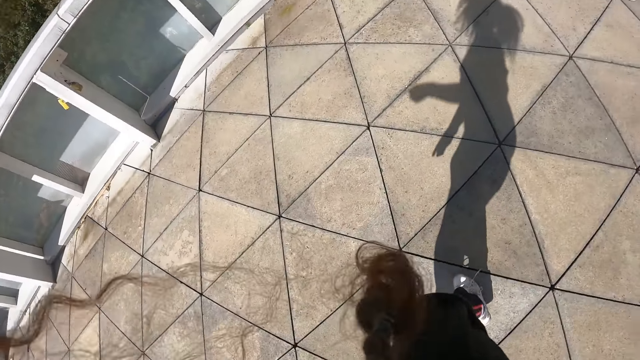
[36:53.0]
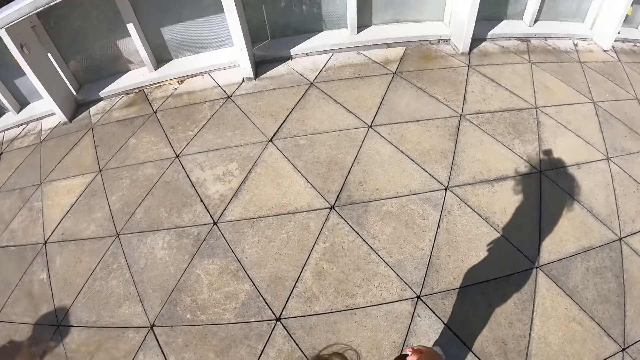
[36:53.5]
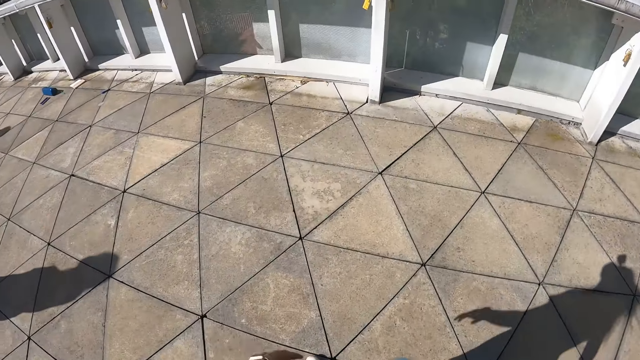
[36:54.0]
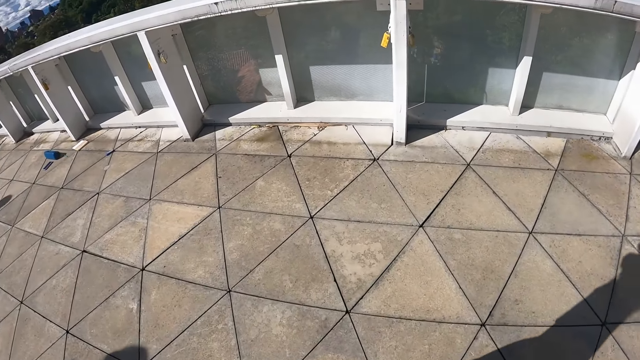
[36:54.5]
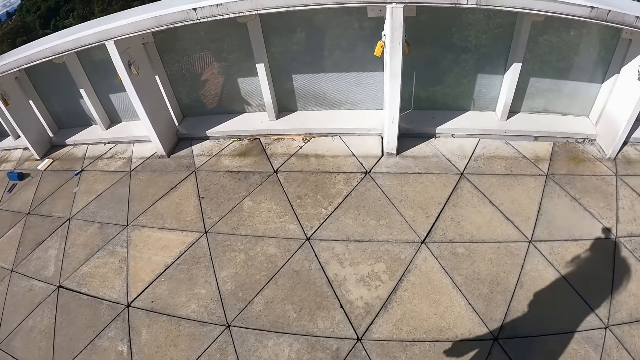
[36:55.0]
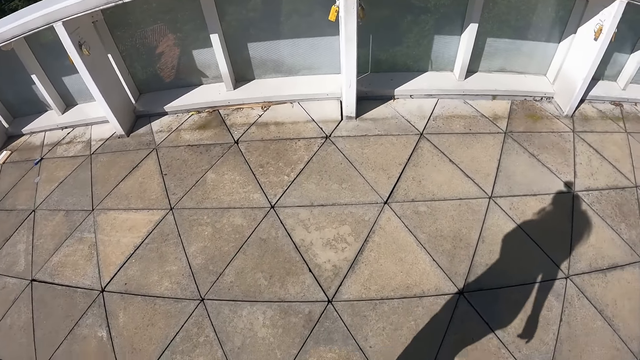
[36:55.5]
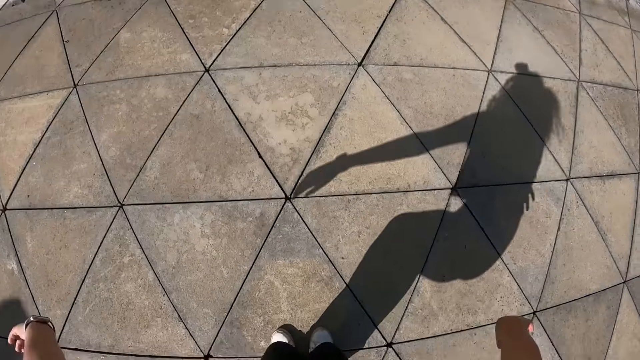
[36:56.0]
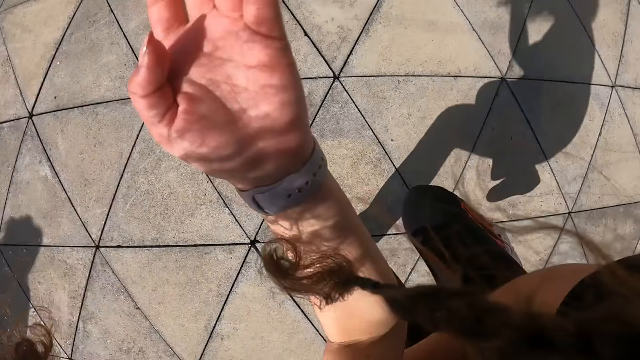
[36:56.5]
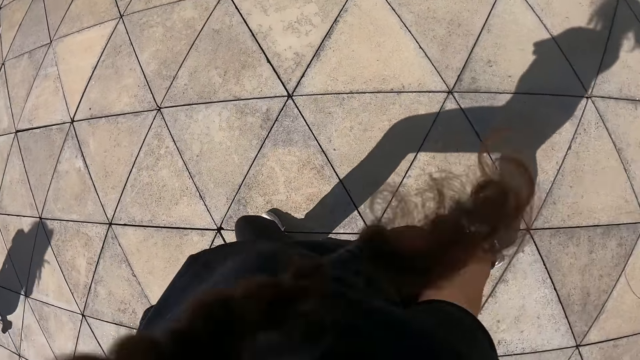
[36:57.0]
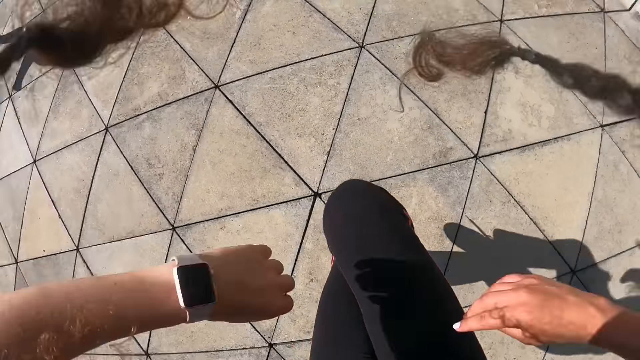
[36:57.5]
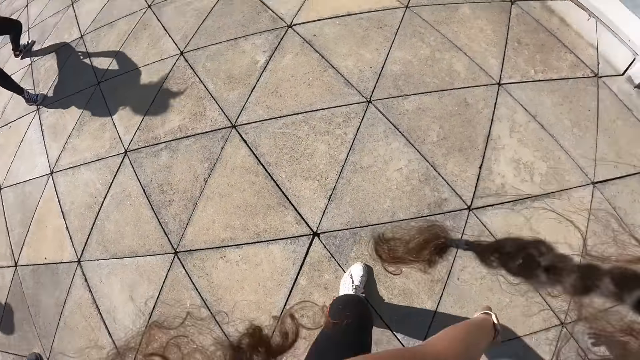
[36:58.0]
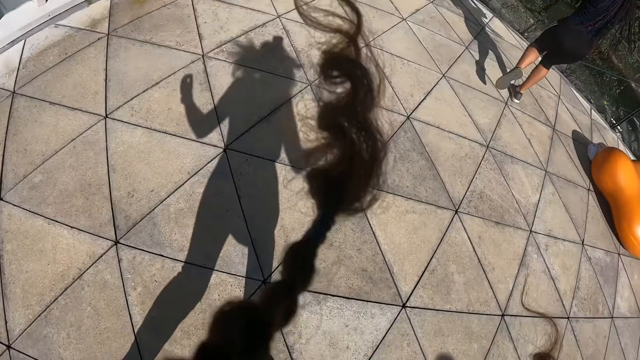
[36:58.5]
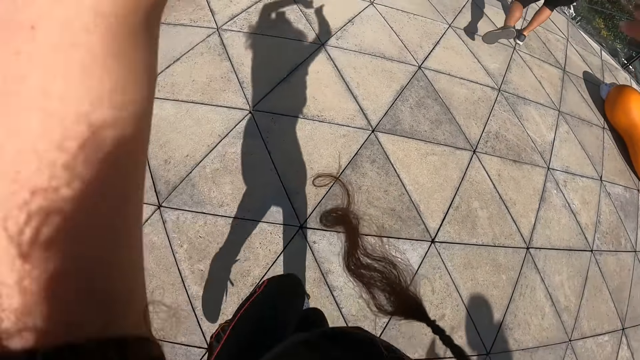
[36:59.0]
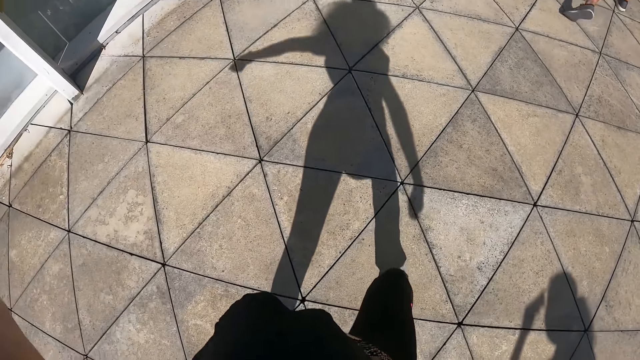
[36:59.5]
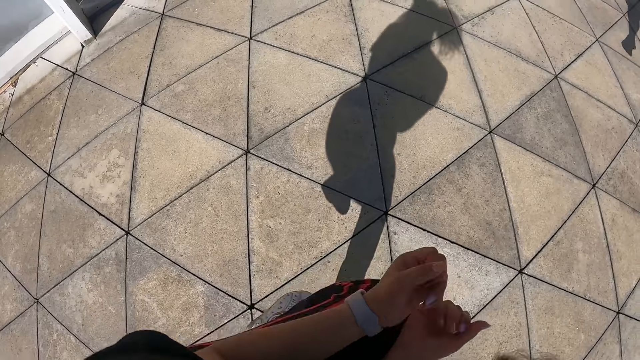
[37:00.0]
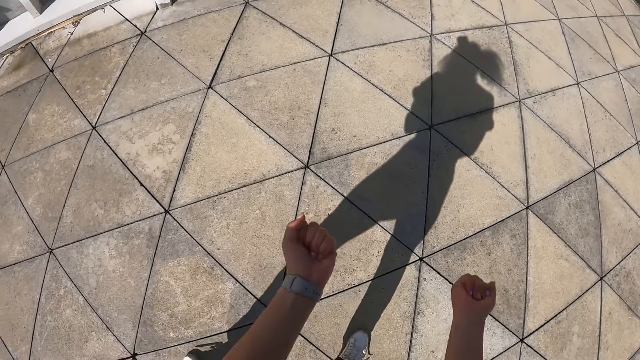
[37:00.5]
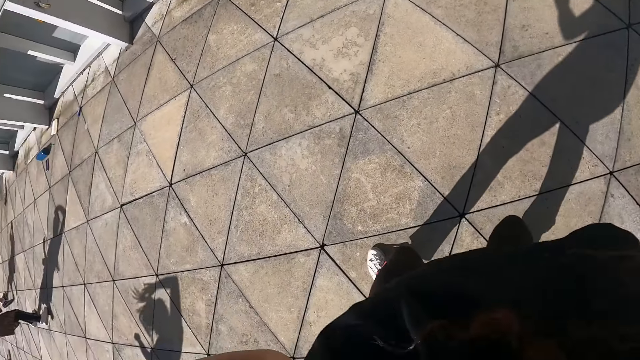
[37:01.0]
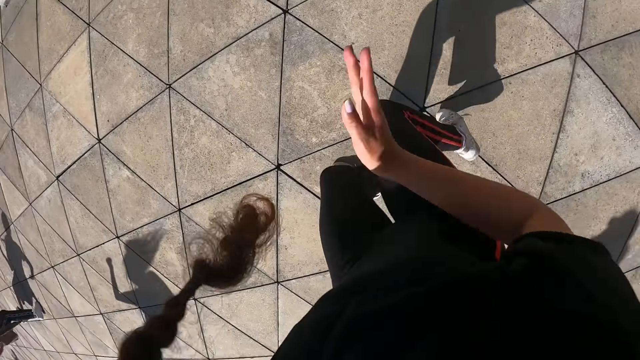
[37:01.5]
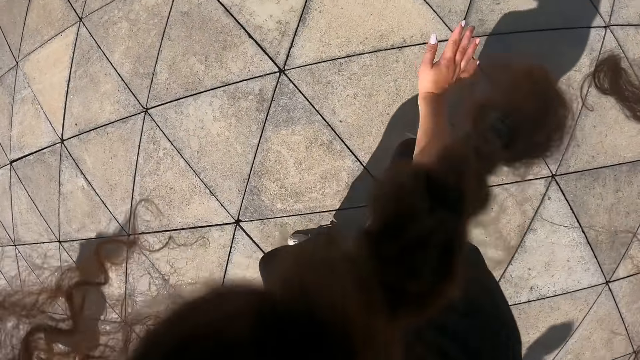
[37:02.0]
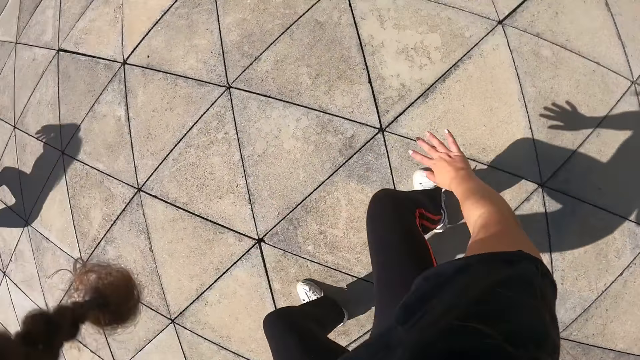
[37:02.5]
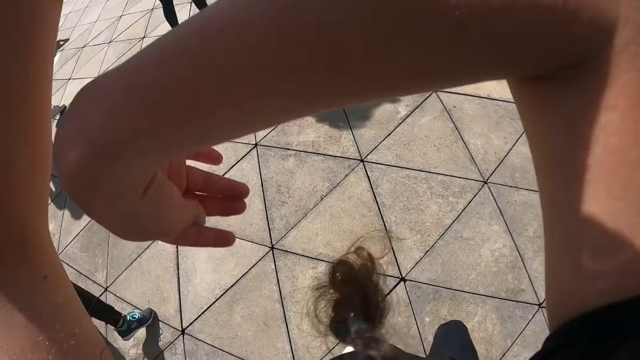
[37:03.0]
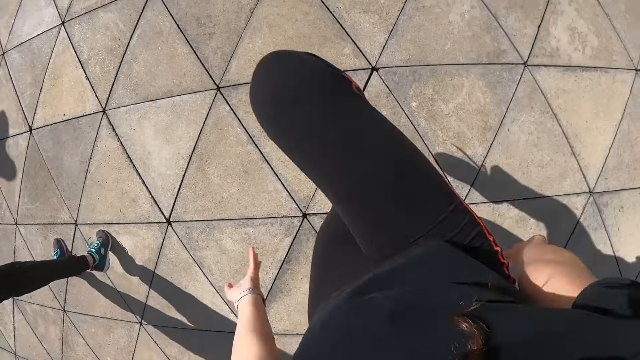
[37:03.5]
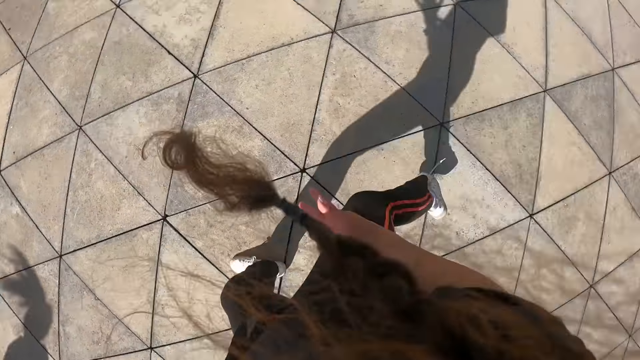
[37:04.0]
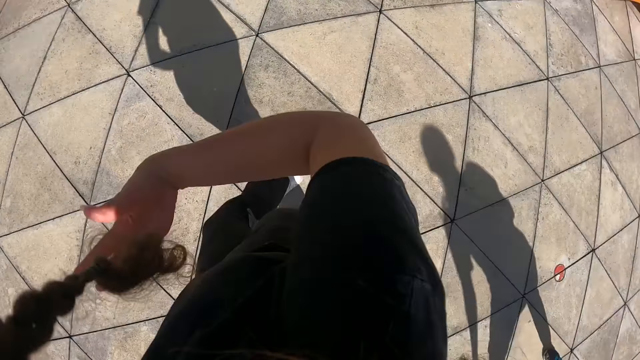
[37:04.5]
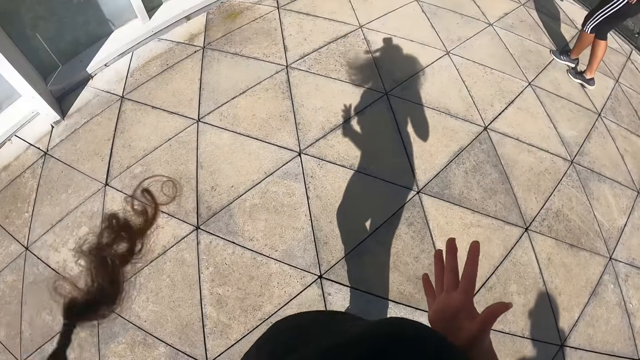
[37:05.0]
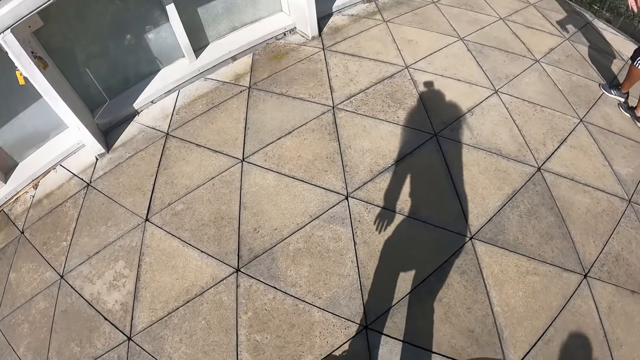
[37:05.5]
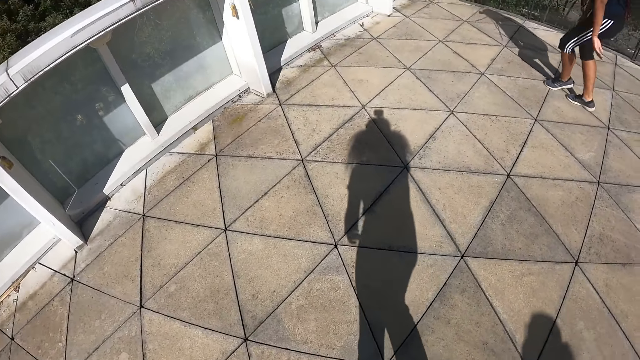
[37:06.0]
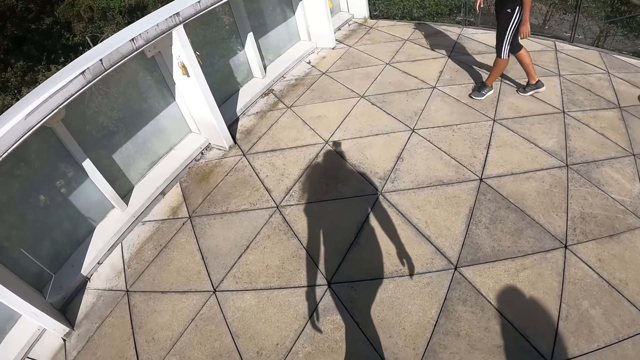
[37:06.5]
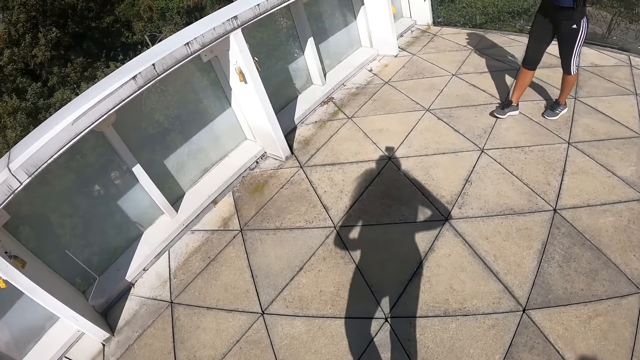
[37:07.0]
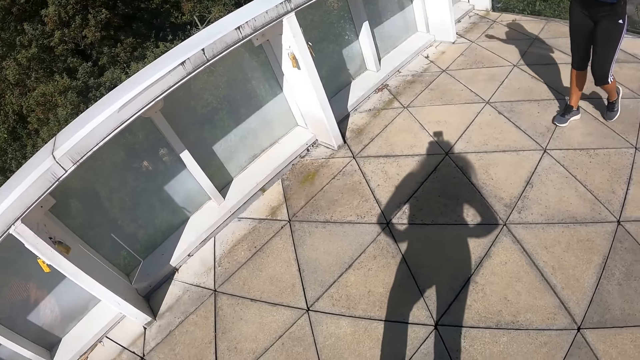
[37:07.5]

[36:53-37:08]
A person is doing exercise. The camera wearer is doing exercise. Other persons are doing exercise. The camera wearer is doing exercise. The other persons are doing exercise. The camera wearer is doing exercise. The first person is walking around.

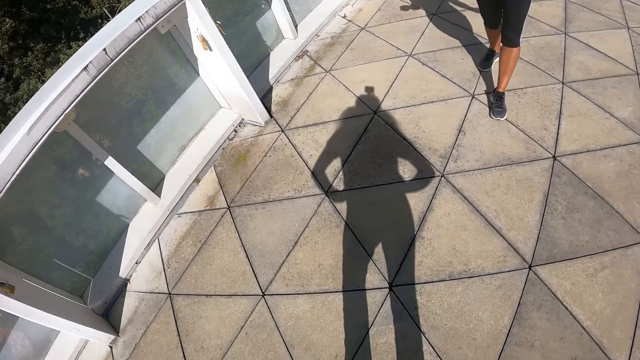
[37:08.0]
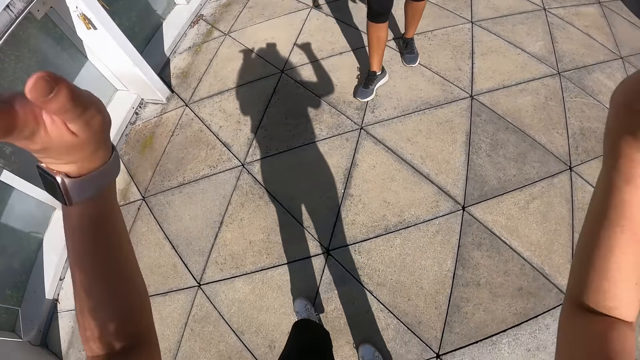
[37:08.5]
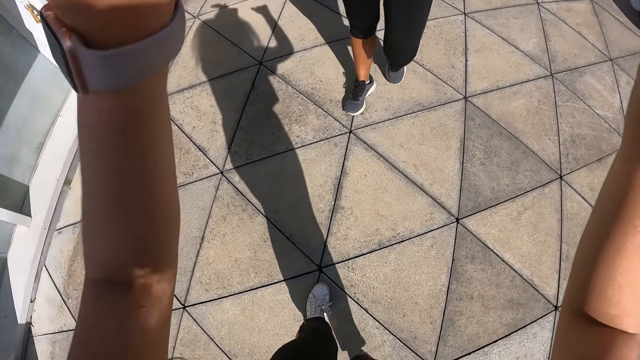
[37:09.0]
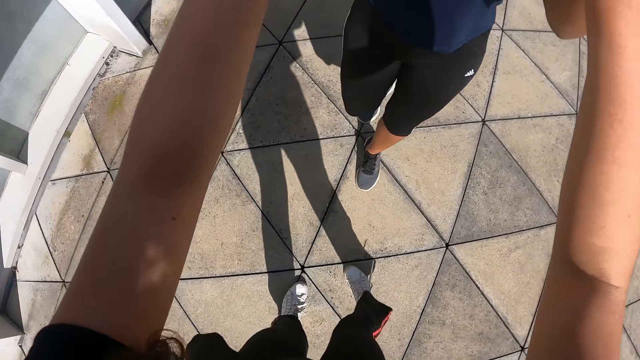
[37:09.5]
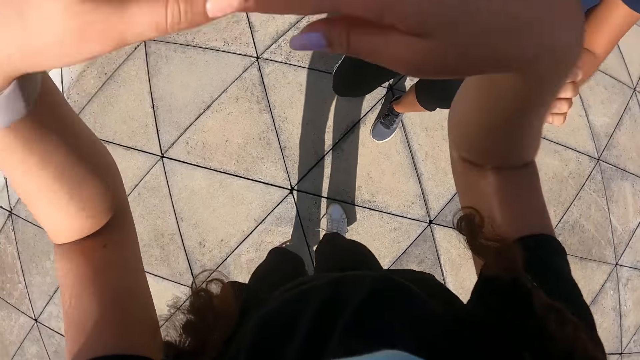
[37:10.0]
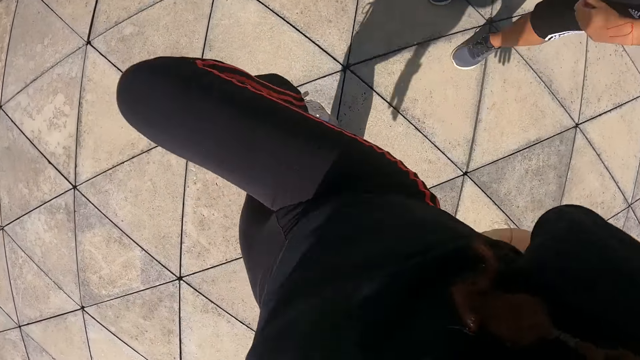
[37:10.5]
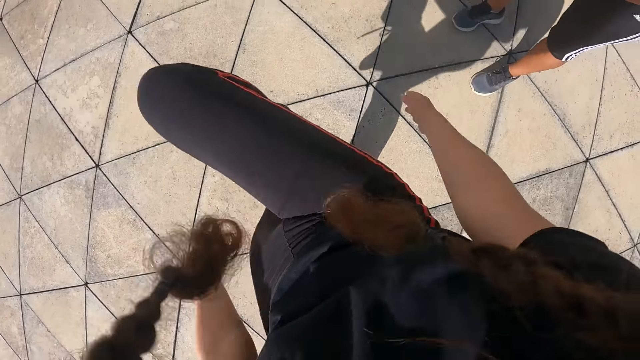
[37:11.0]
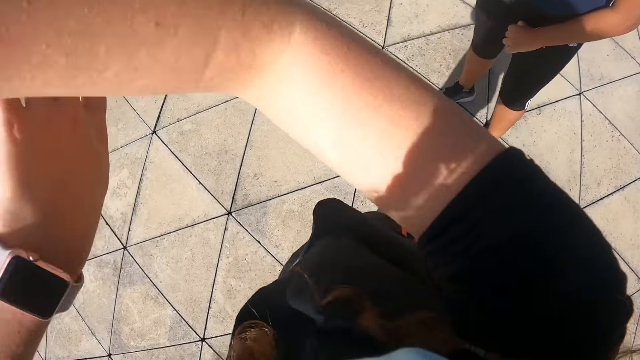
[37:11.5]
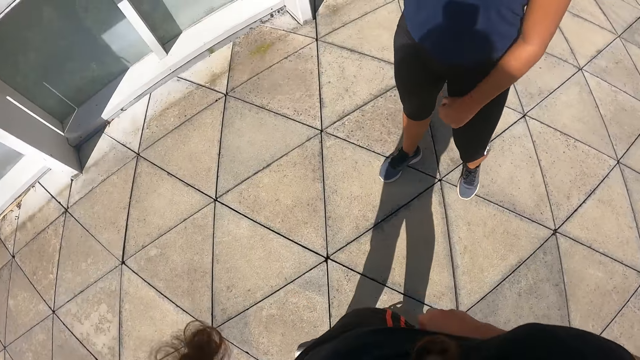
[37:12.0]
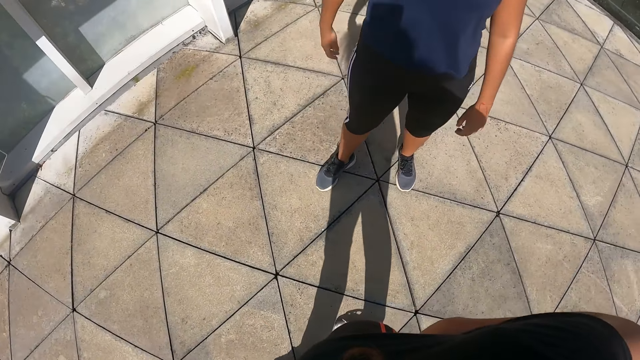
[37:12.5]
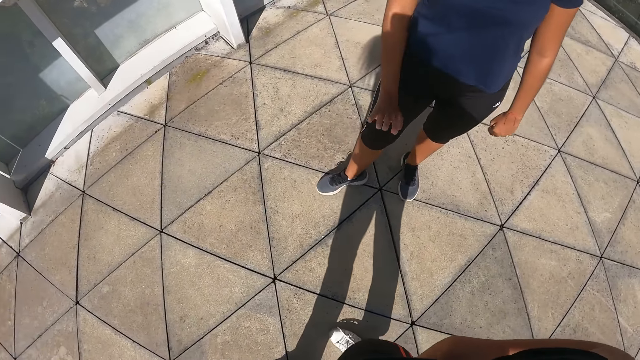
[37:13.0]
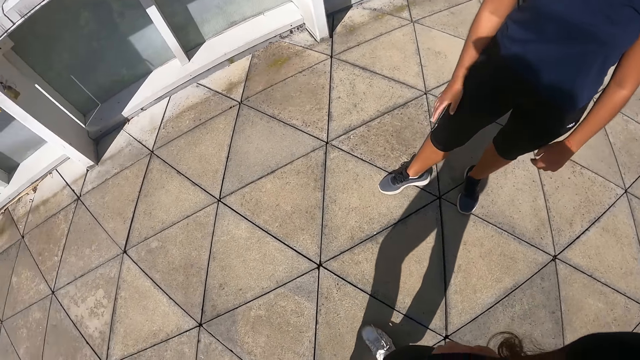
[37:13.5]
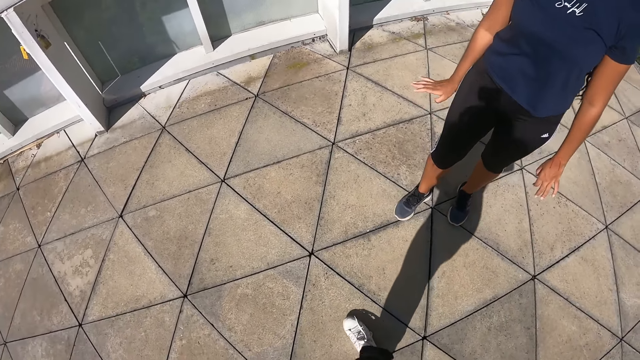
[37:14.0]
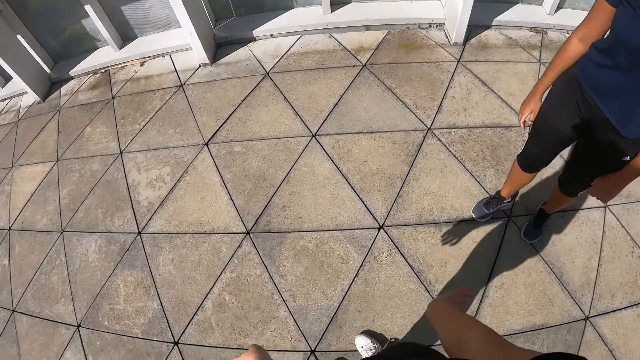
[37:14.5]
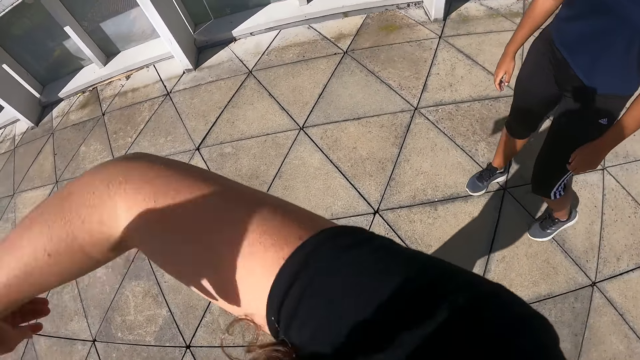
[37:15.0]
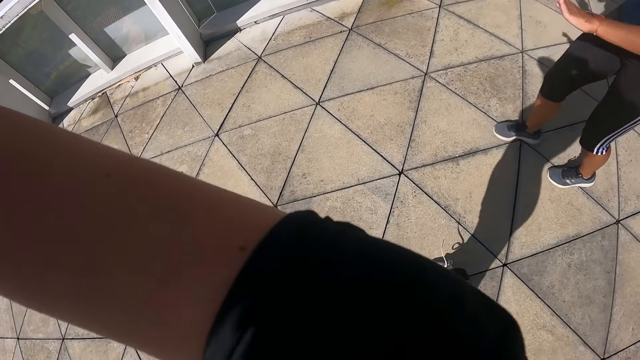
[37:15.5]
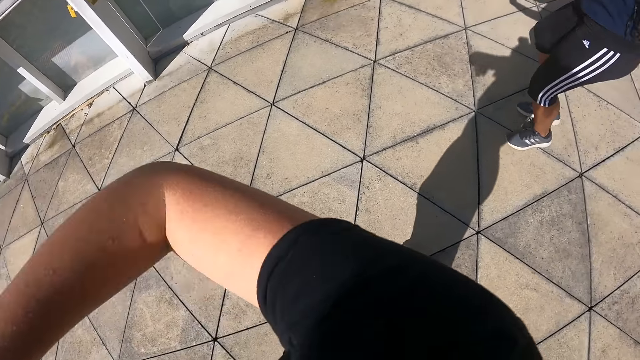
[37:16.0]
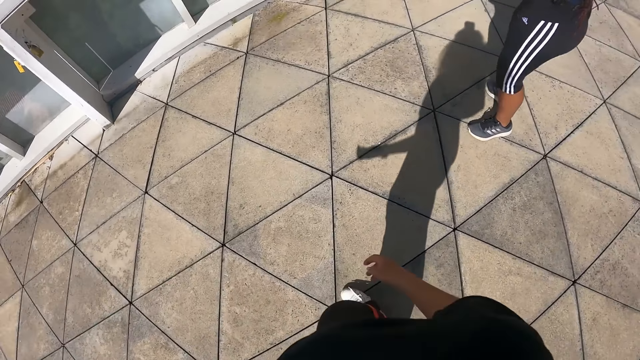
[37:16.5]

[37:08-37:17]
The camera wearer high fives a woman with both hands. They dance with a group of people outside. They are doing exercise. The woman interacts with the camera wearer while moving hands. The camera wearer and the woman are doing exercise.
